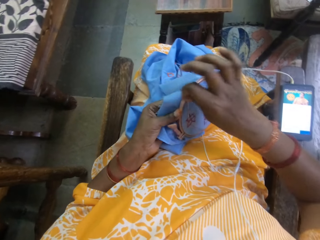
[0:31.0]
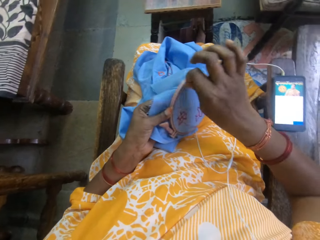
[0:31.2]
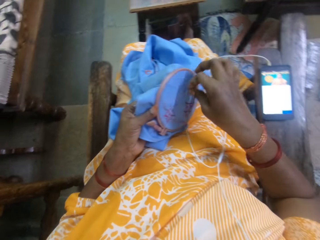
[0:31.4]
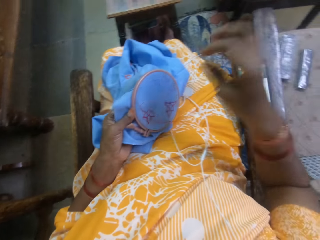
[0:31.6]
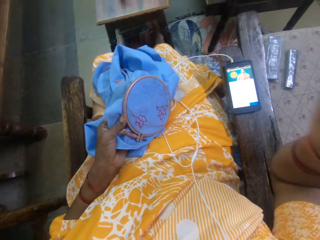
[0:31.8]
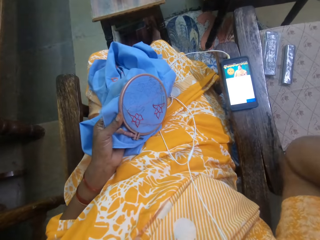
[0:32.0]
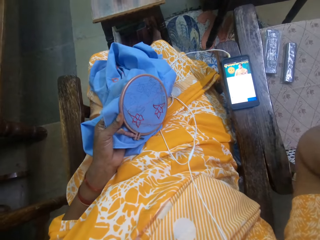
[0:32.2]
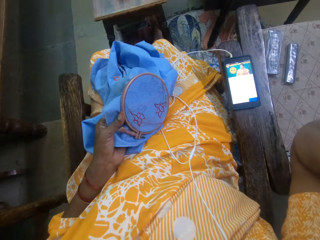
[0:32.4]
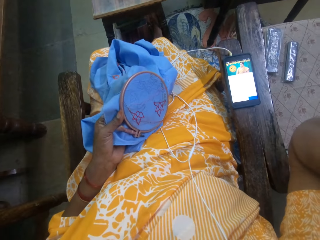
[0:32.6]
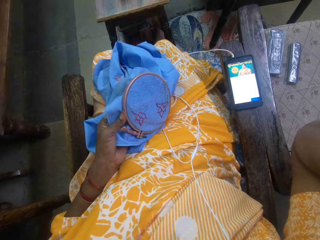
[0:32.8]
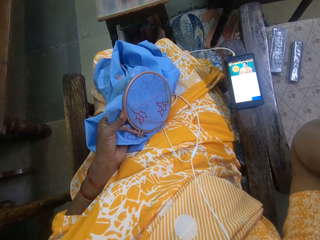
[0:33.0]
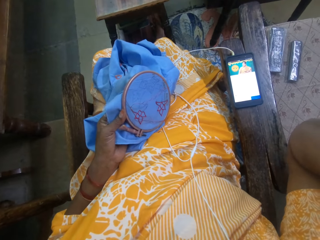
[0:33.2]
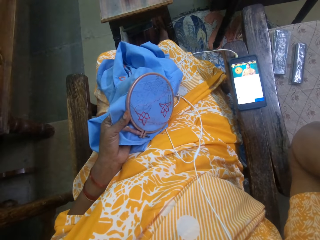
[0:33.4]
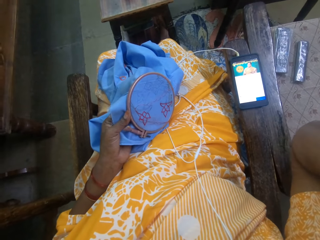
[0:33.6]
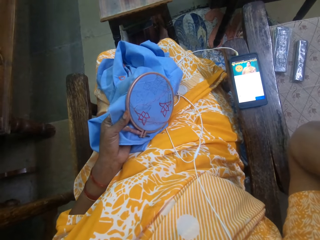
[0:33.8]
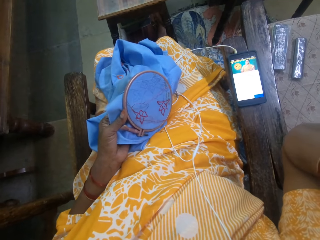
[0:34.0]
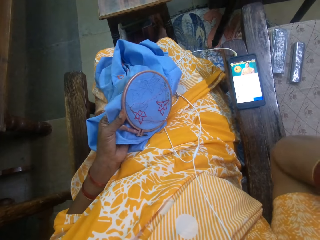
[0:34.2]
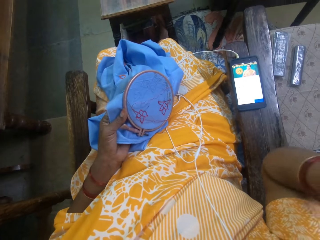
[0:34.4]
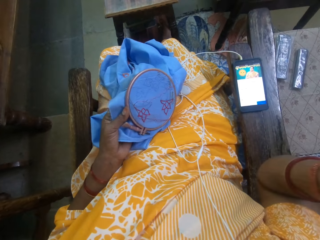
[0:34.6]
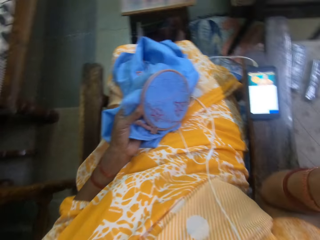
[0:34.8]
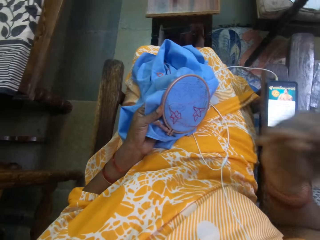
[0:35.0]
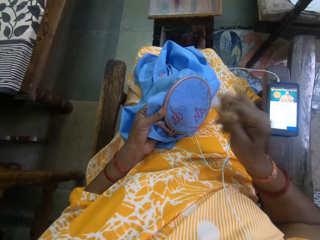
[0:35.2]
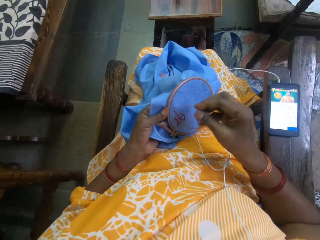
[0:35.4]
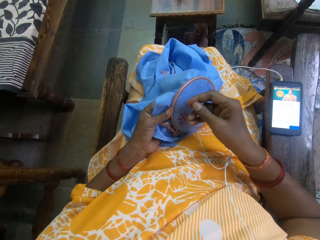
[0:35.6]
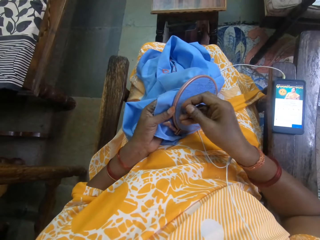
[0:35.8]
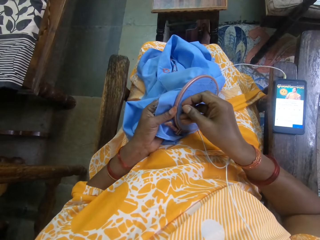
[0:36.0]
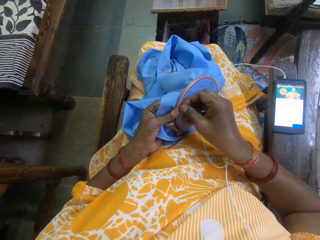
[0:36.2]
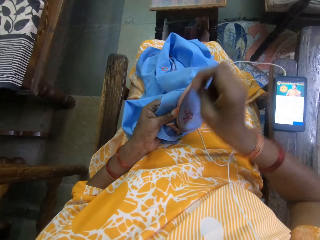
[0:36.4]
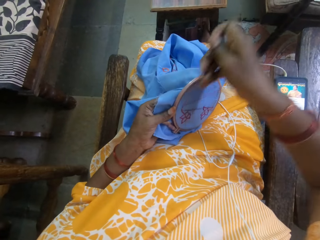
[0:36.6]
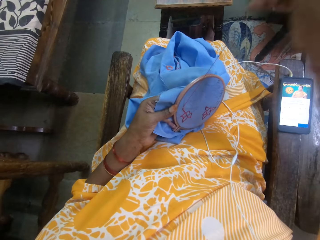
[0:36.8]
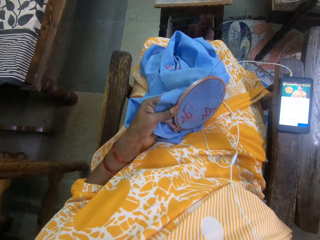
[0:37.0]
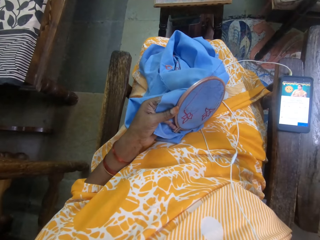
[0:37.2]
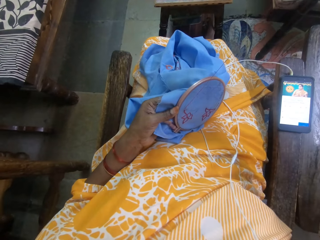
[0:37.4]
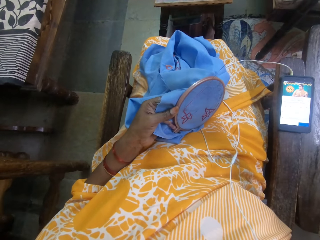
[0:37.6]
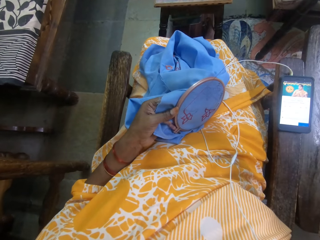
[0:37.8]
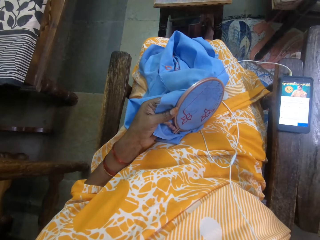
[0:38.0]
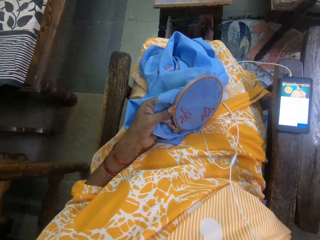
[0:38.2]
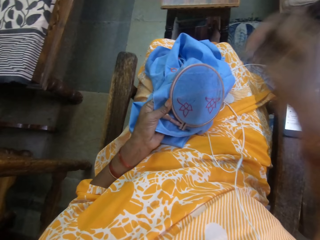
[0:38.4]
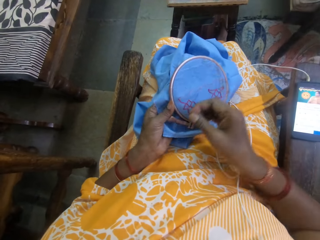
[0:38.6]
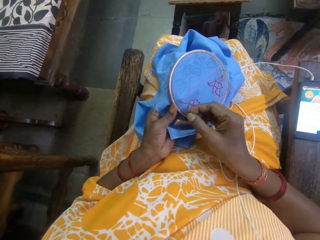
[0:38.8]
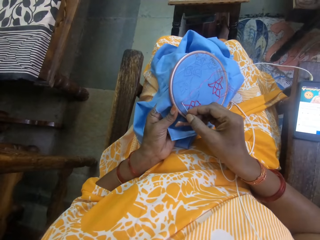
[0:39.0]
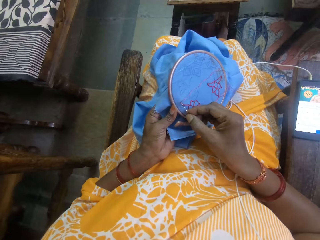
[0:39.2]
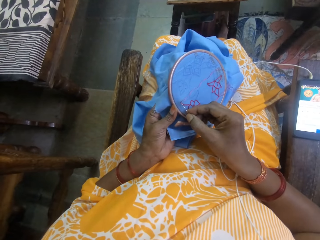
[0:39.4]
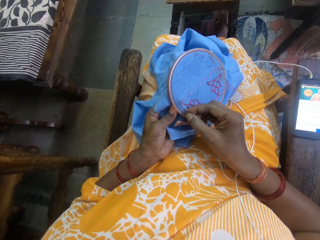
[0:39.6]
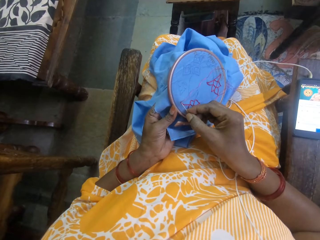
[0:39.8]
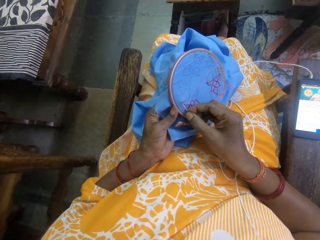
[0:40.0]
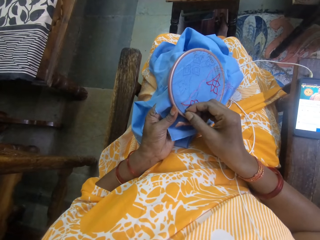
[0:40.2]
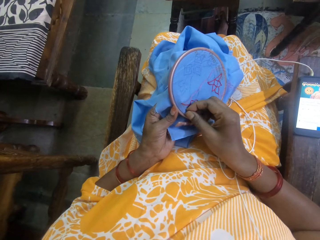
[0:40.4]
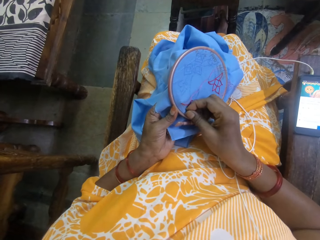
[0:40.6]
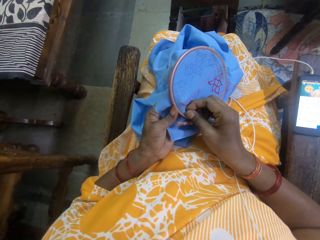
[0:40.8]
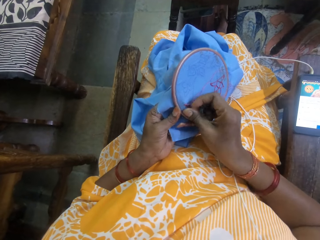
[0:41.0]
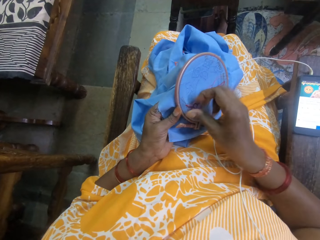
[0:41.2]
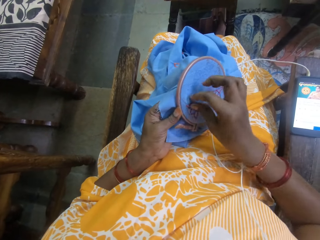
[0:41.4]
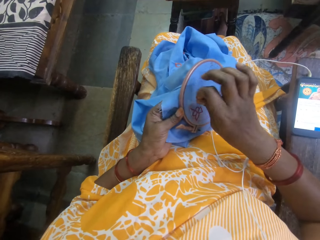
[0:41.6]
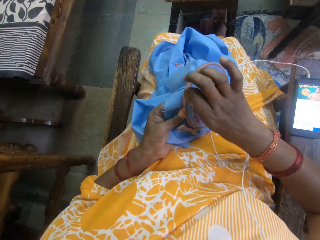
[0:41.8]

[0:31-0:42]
The camera wearer raises the hand. They pull the thread. They sew the cloth with a needle.

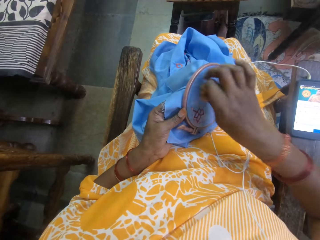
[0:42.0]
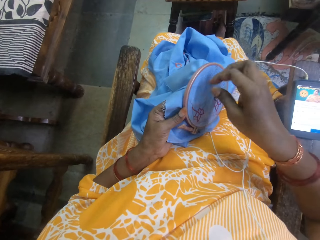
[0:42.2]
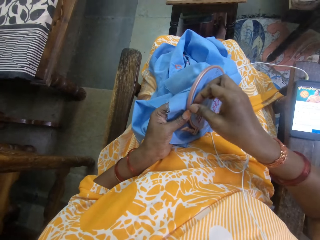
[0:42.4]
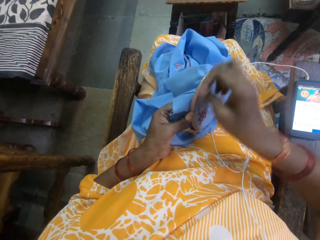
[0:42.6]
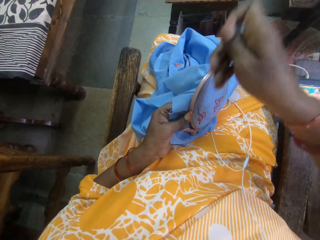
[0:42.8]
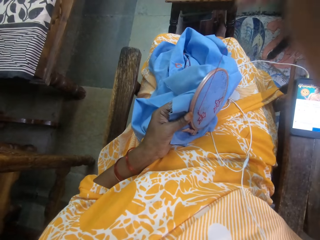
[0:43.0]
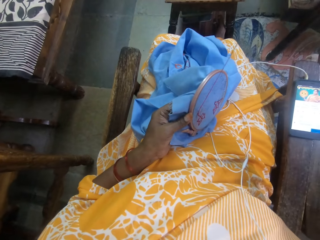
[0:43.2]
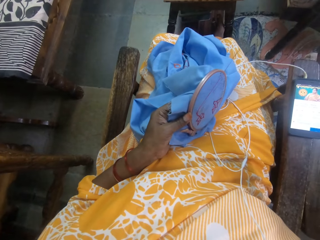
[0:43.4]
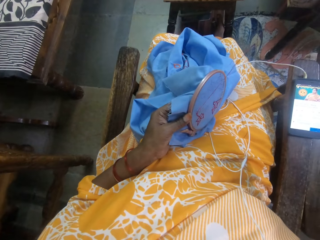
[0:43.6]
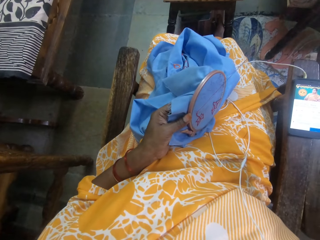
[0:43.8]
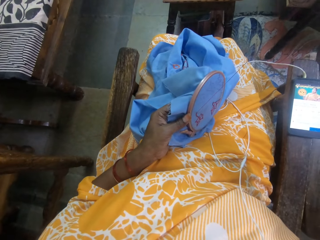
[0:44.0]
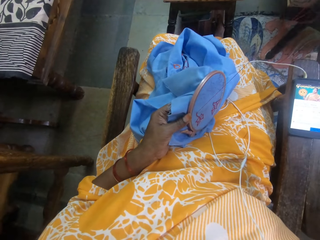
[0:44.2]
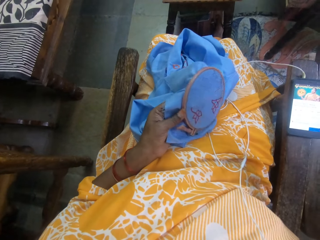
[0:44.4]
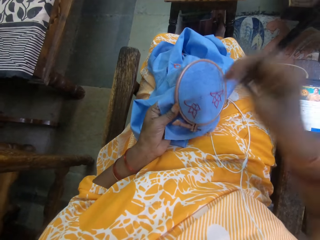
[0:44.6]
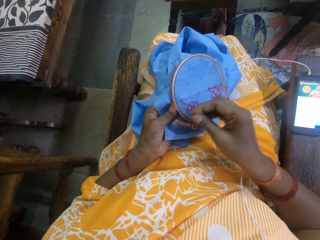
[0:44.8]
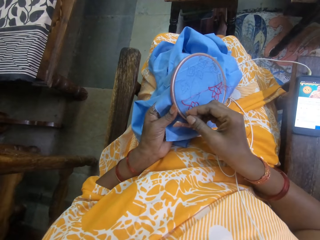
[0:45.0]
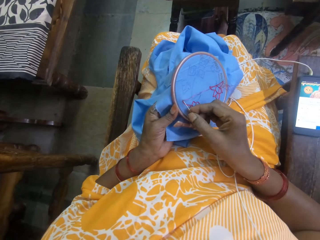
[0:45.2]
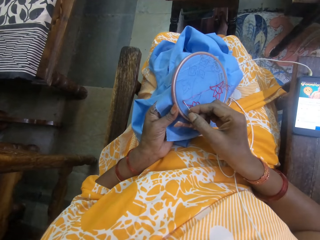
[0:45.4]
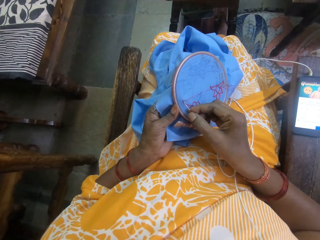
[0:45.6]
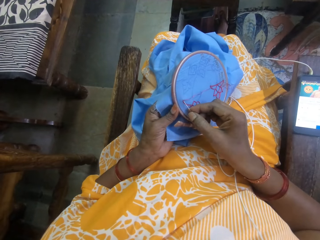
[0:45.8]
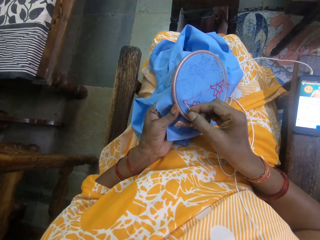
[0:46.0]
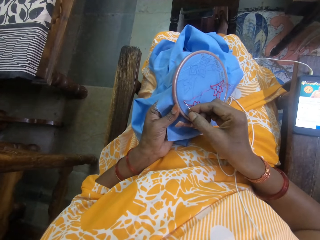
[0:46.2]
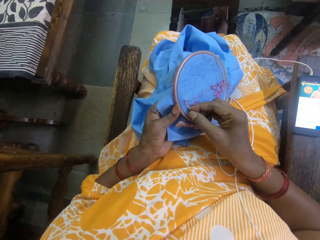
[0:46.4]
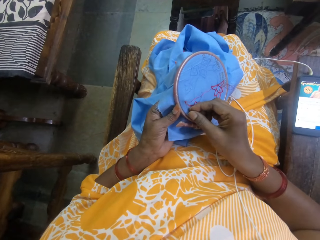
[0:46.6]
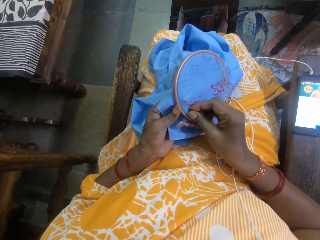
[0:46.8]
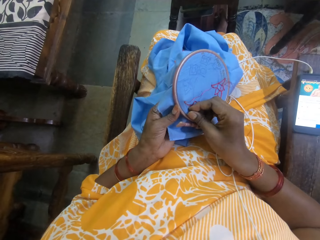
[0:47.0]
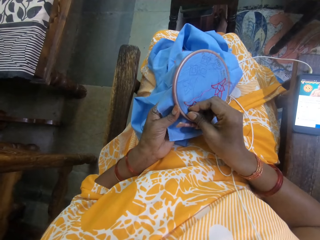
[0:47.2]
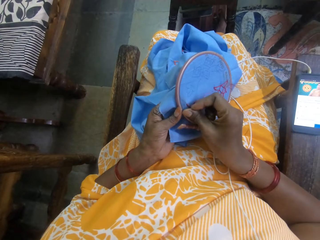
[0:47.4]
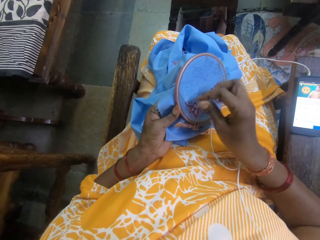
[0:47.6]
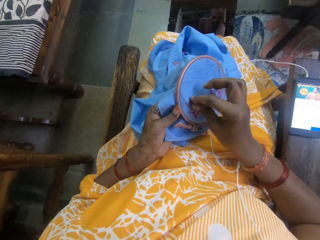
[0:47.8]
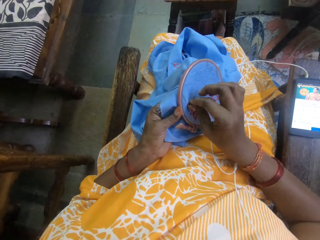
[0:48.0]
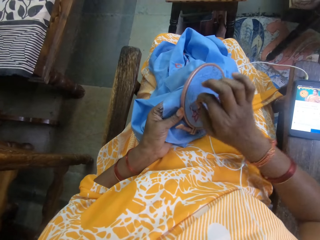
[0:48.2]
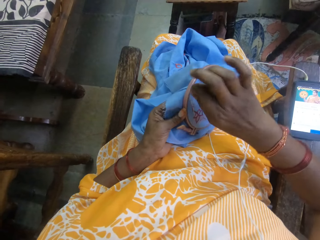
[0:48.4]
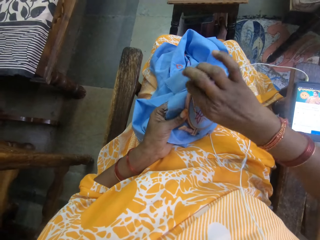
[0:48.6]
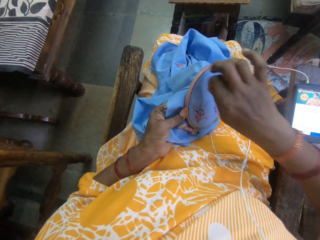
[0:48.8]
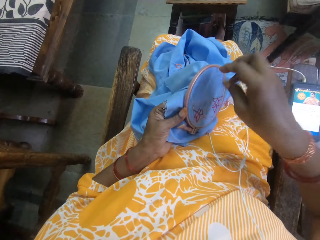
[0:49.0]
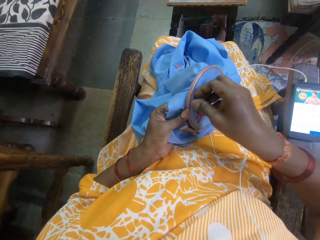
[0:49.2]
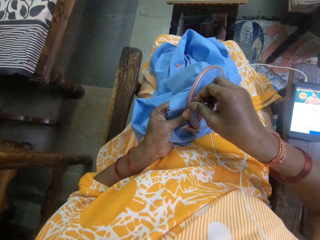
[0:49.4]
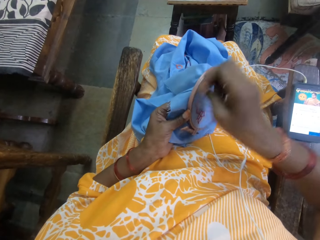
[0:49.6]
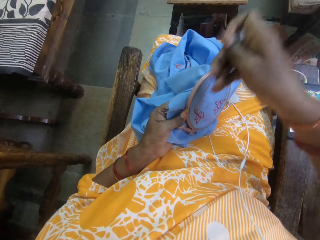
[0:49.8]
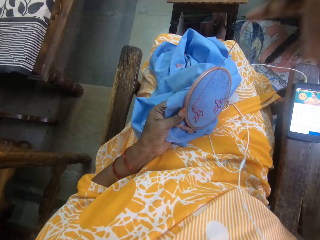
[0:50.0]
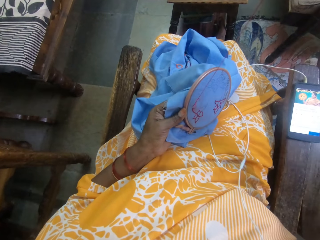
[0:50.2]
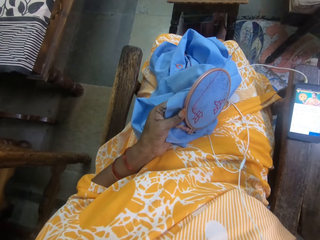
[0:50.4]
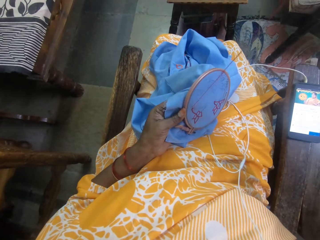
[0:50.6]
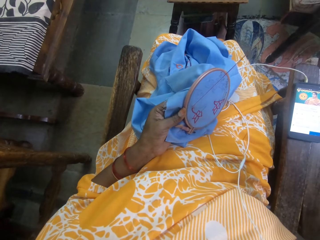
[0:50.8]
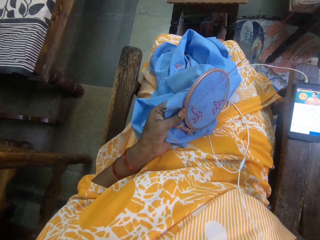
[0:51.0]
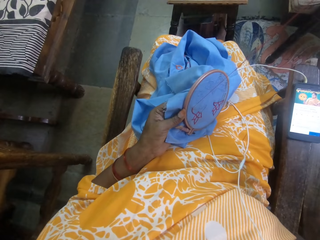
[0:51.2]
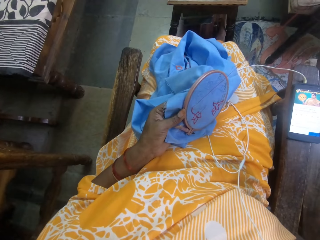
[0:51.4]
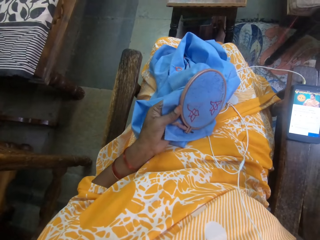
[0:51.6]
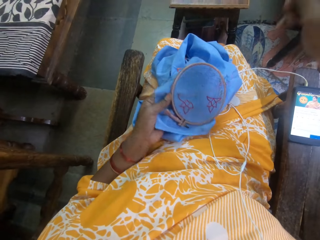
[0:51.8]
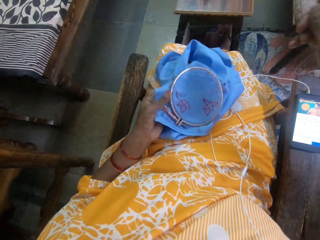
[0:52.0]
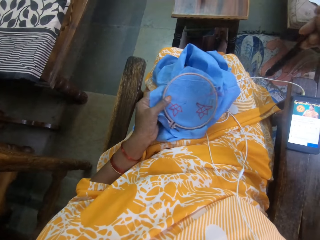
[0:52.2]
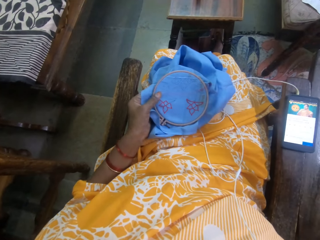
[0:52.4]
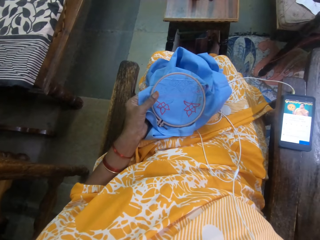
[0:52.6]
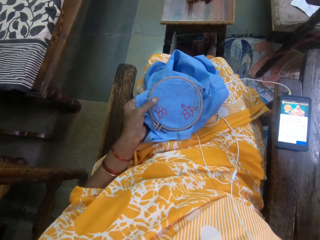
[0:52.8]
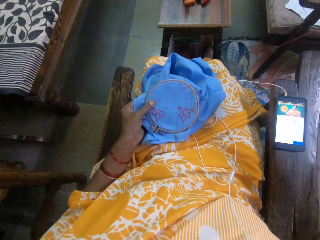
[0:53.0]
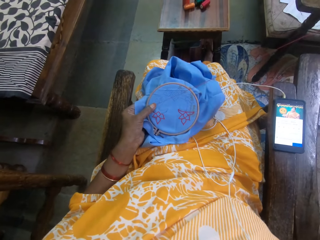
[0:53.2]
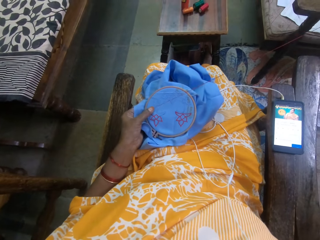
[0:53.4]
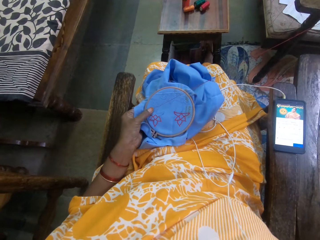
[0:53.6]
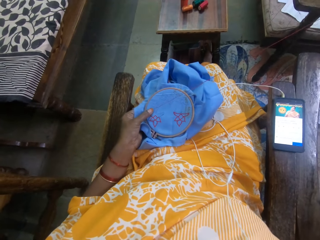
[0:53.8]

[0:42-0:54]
The camera wearer pulls the thread. They sew the cloth with a needle. They pull the thread.
